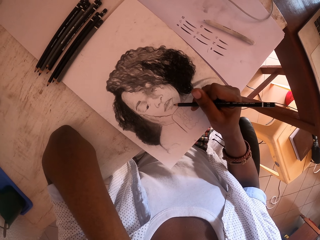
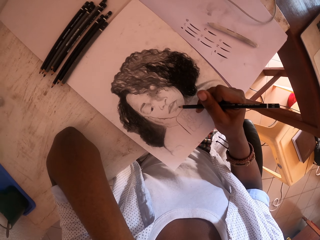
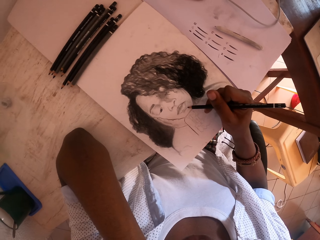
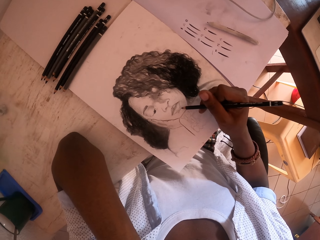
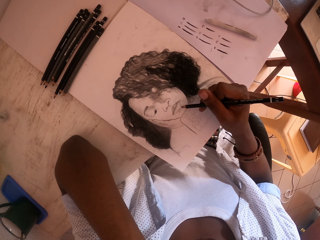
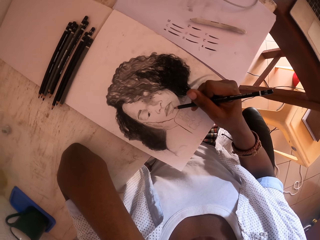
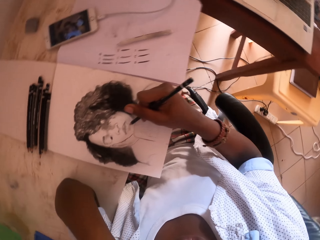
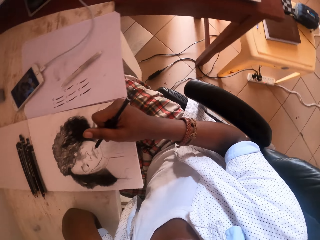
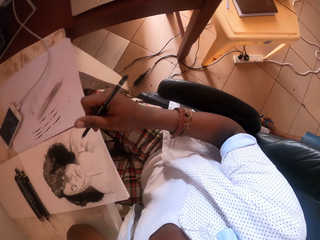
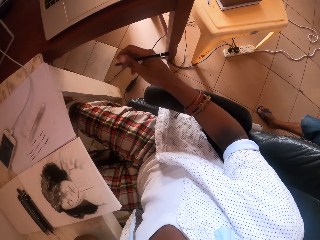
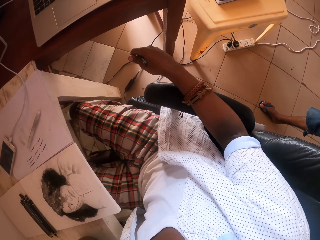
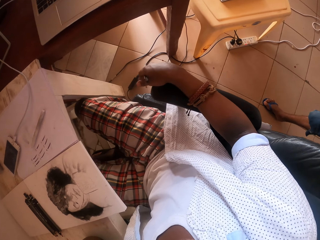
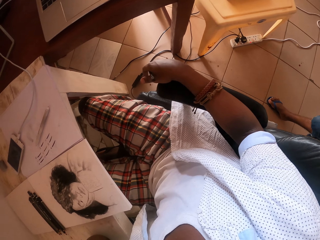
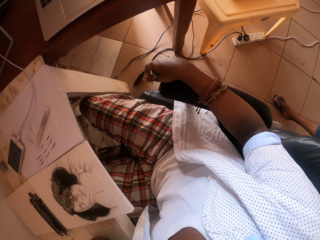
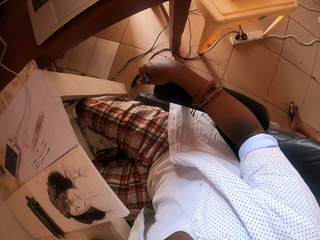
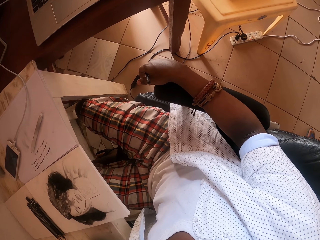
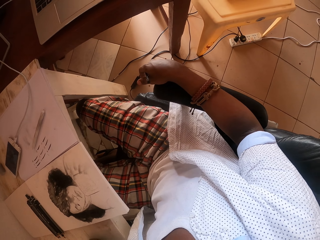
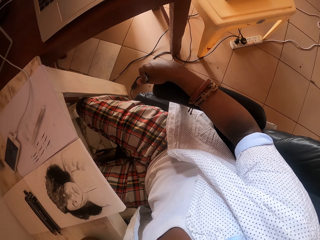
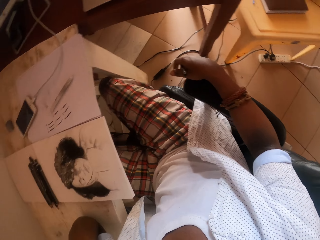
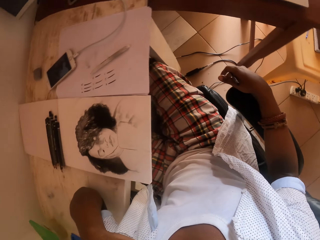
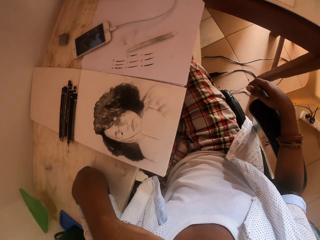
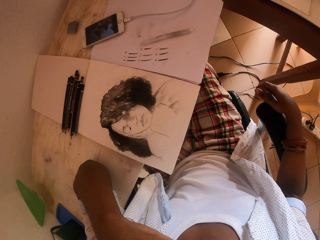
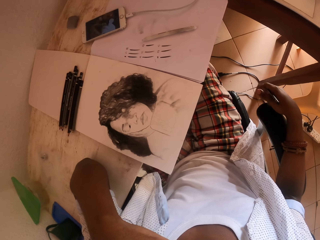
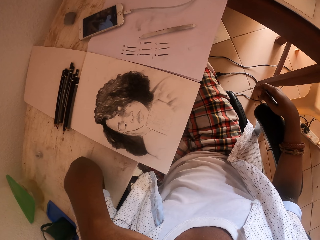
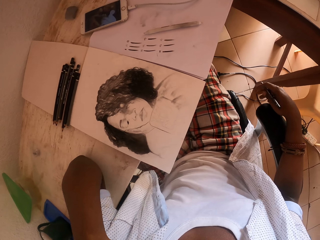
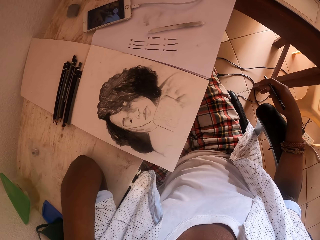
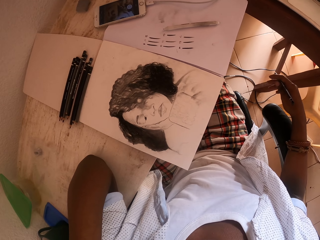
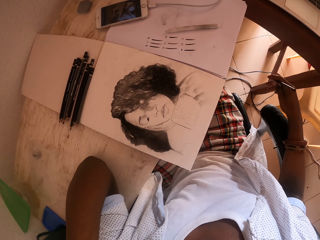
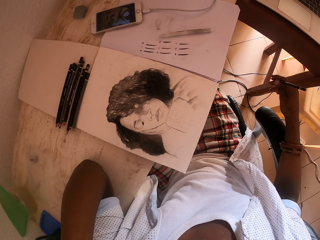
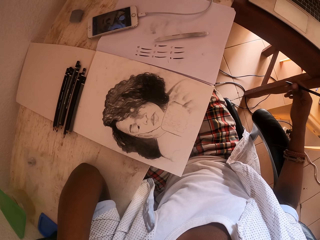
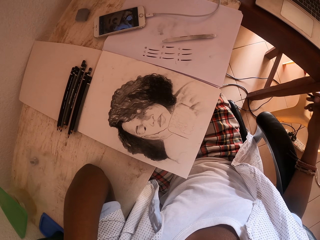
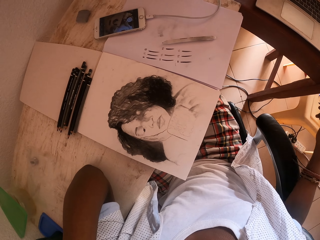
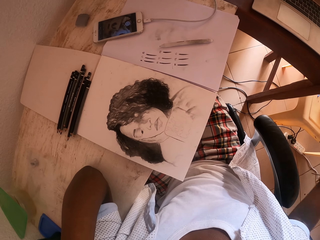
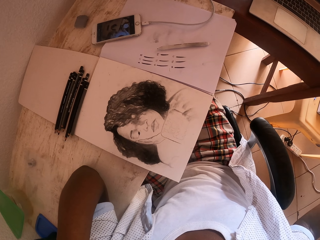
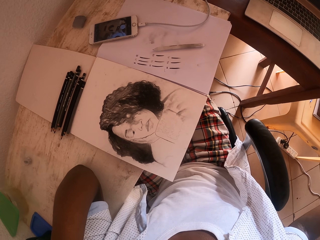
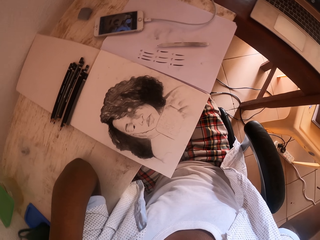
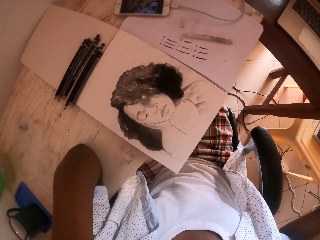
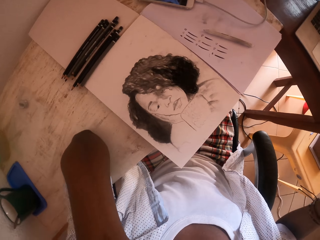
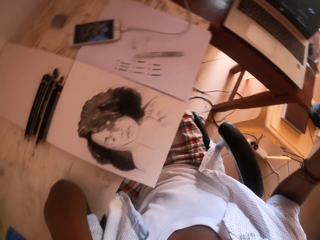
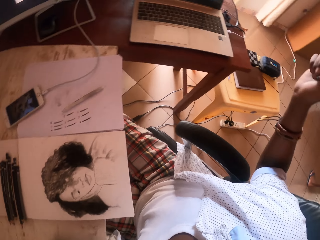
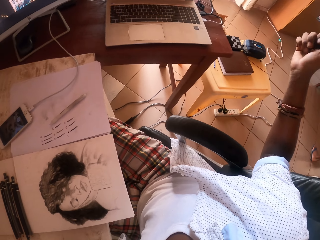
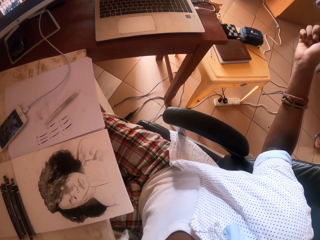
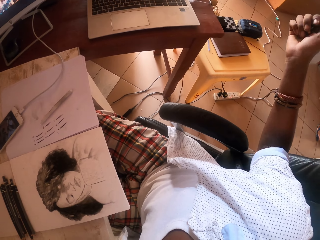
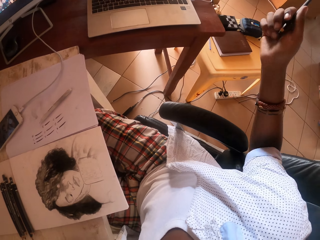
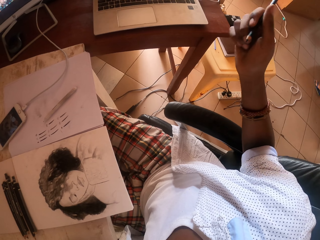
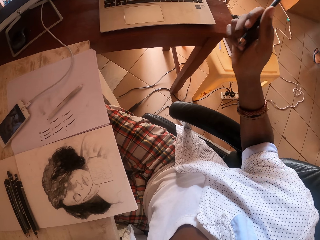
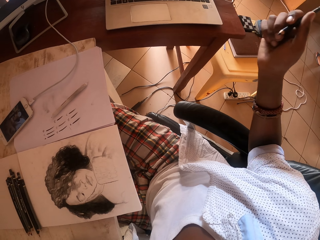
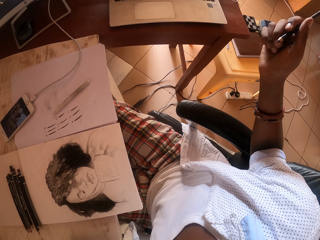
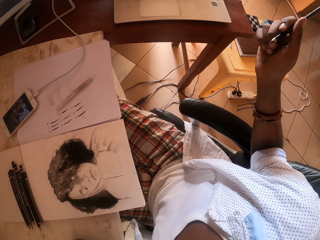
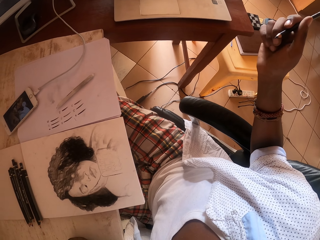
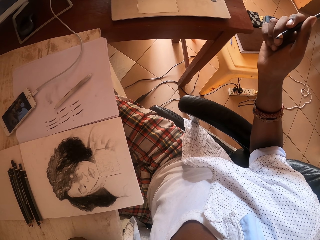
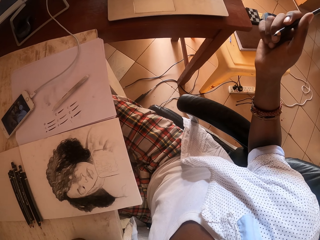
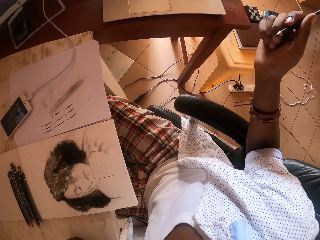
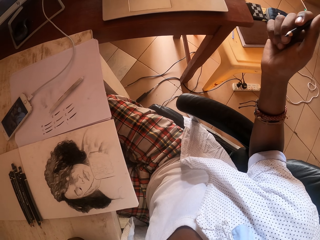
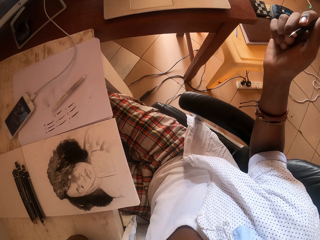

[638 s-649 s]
The camera wearer stares at a drawing. They put a hand on a chair. They sign. They interact with a person.

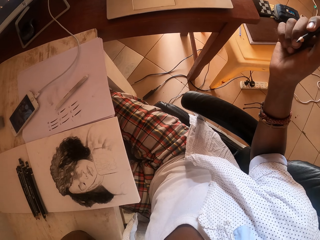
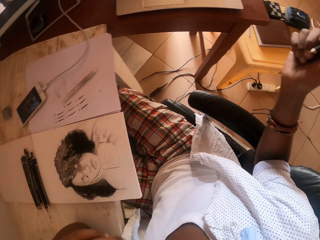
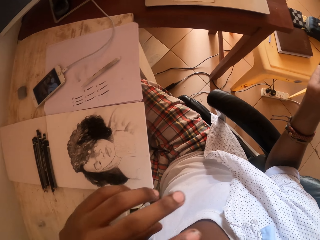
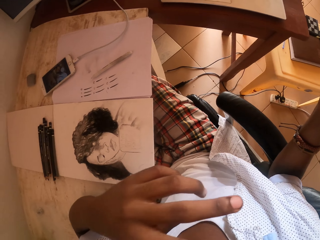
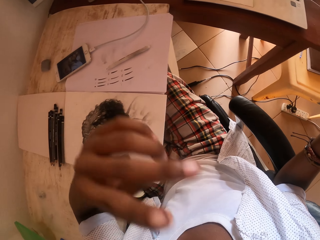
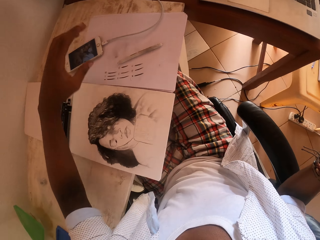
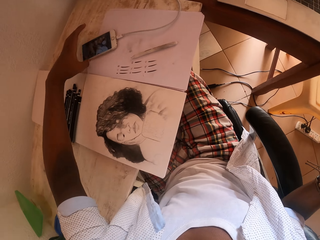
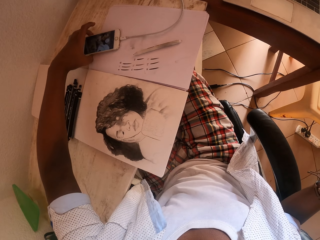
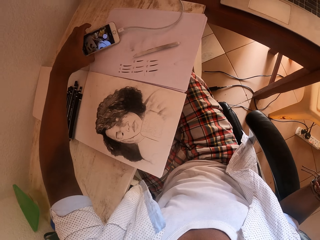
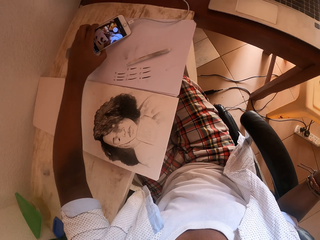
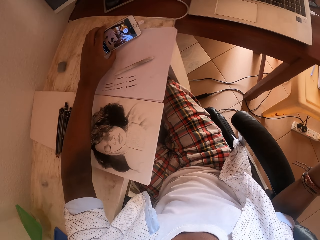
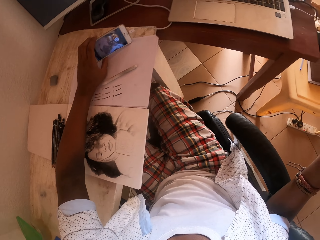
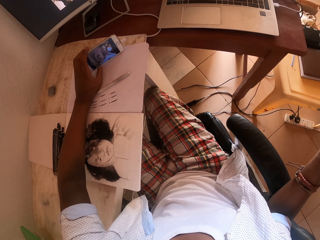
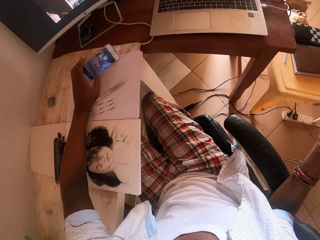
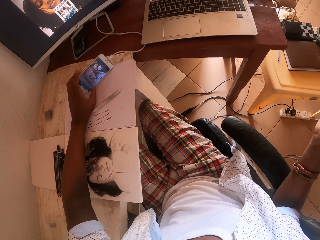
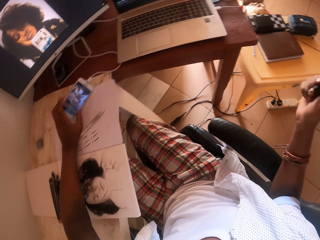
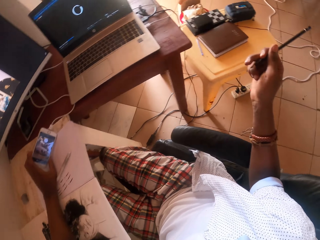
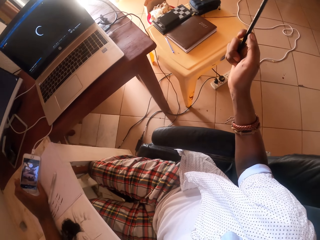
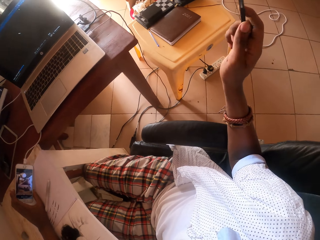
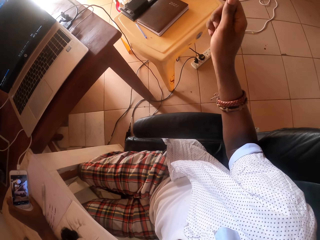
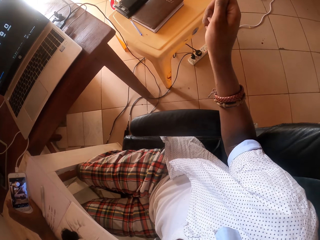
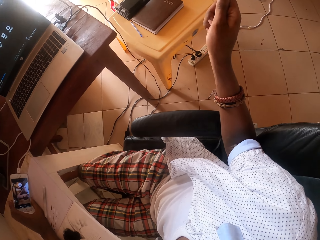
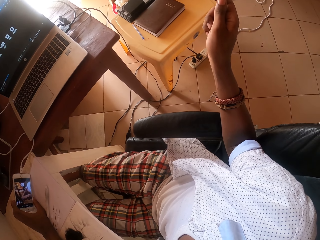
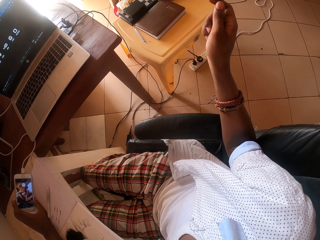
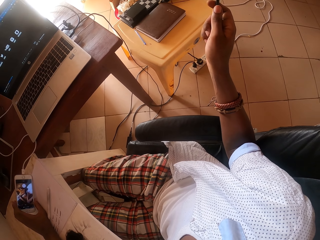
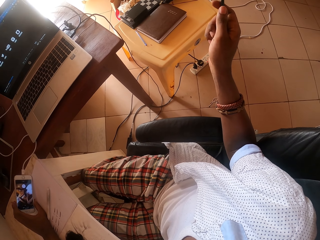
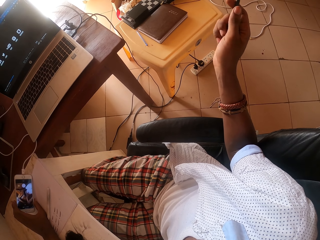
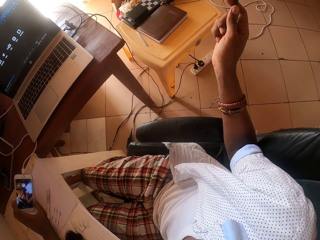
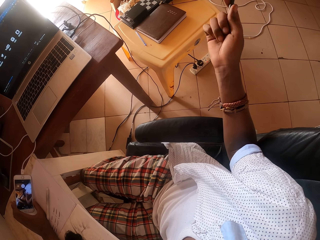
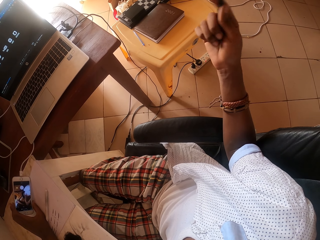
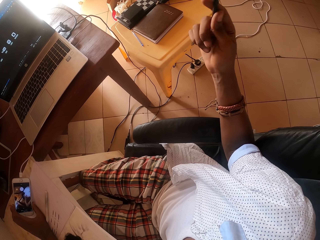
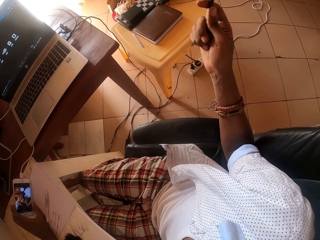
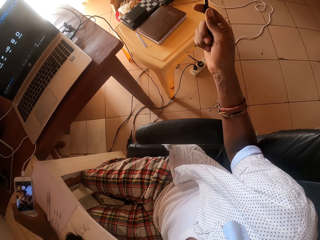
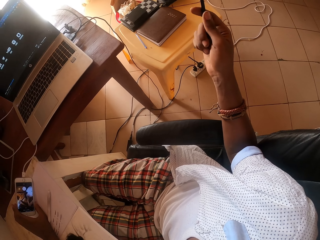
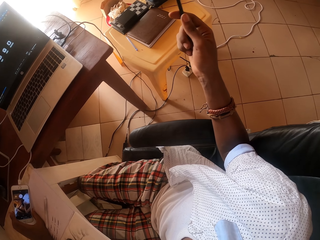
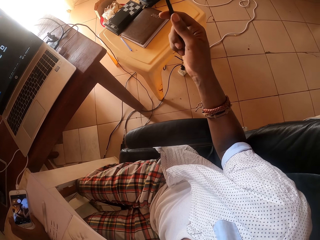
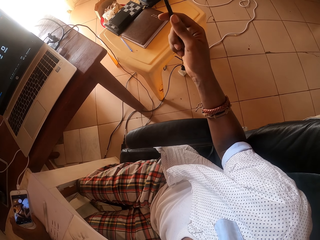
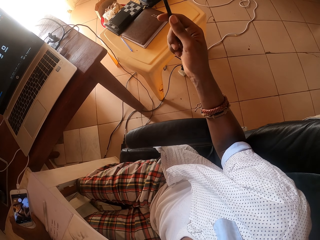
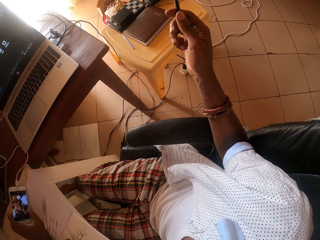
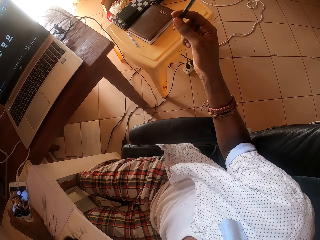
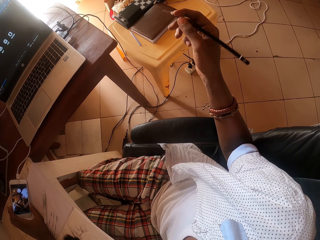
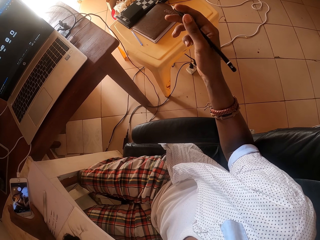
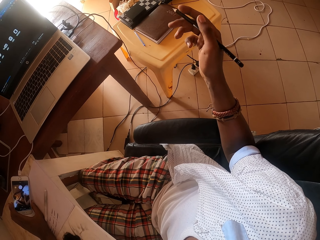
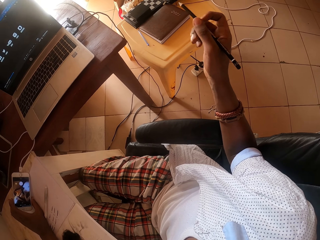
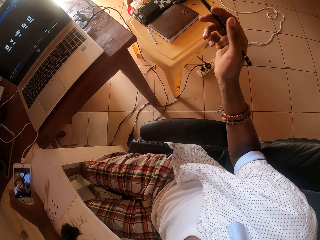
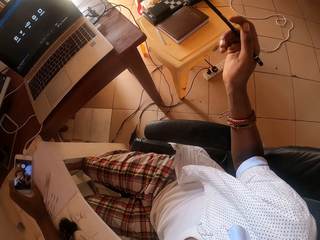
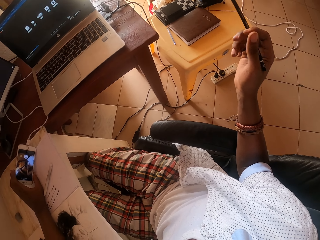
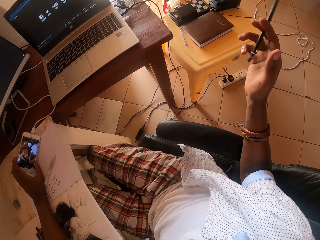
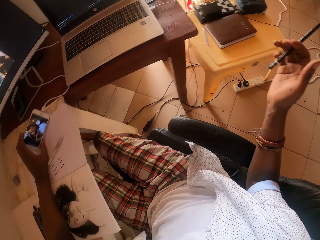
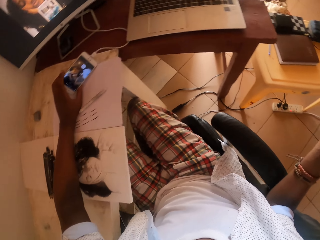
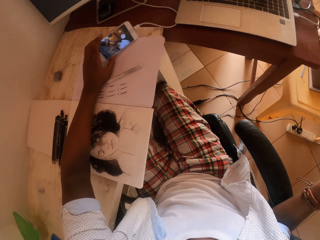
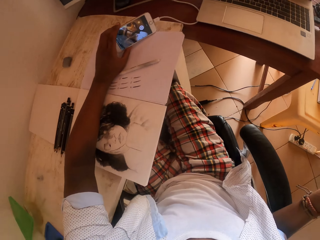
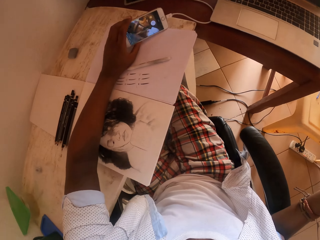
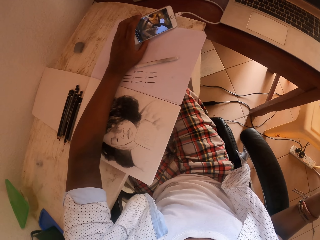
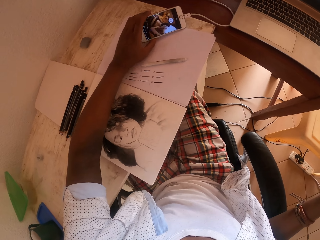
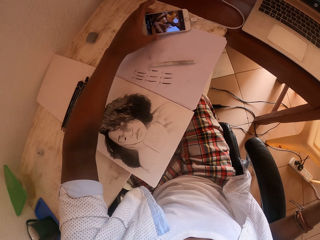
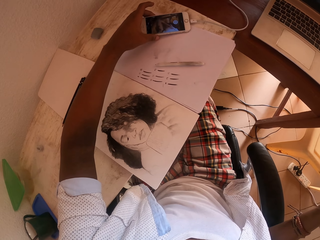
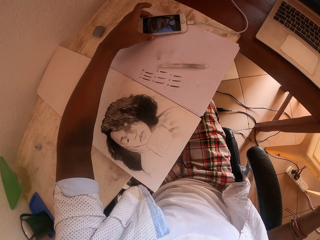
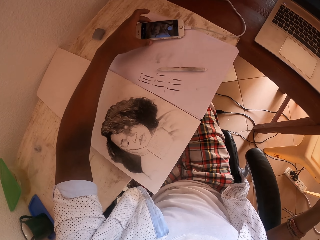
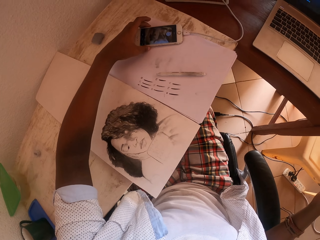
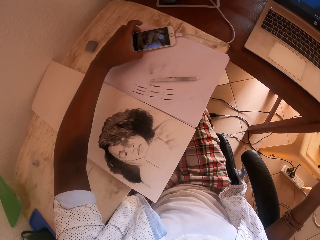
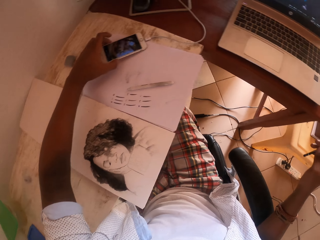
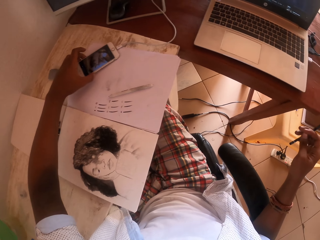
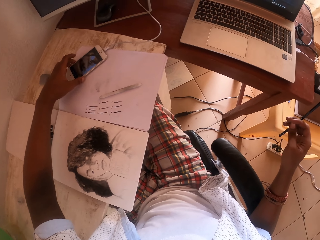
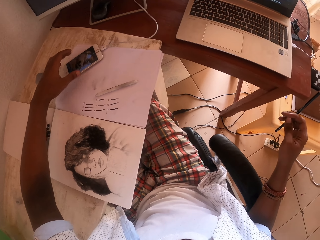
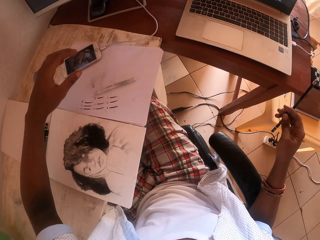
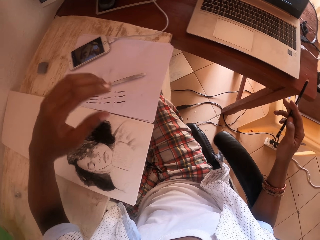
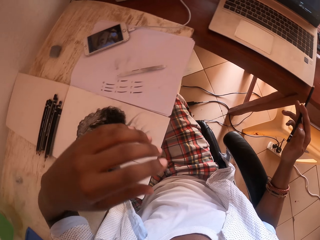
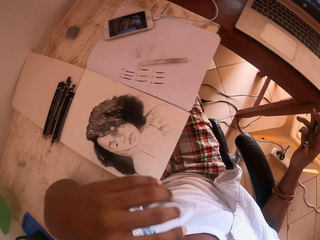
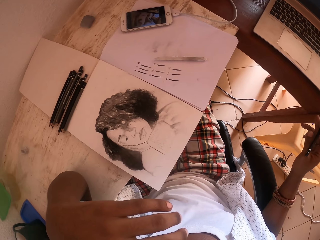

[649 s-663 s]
The camera wearer touches their face. They pick up a phone. They interact with a person. They turn a pencil. They stare at the phone. They place down the phone.
